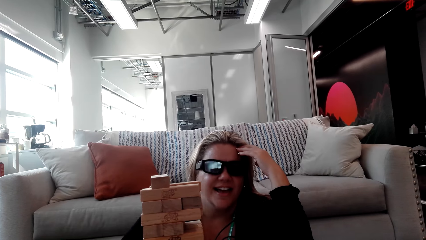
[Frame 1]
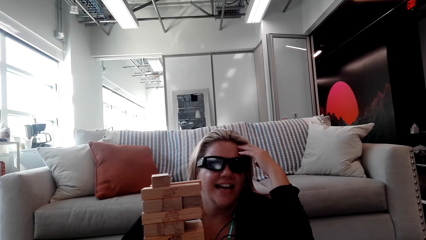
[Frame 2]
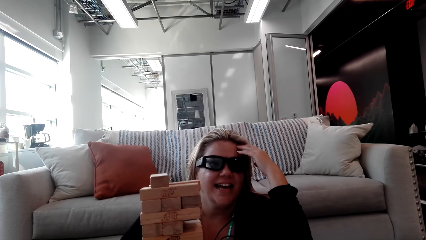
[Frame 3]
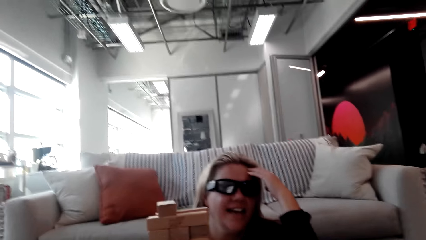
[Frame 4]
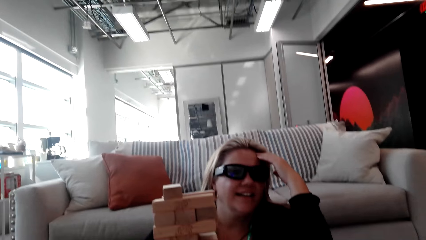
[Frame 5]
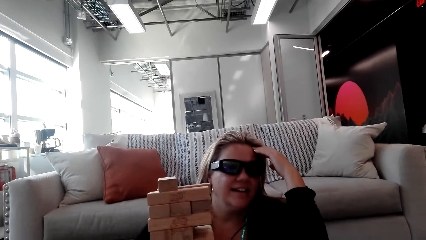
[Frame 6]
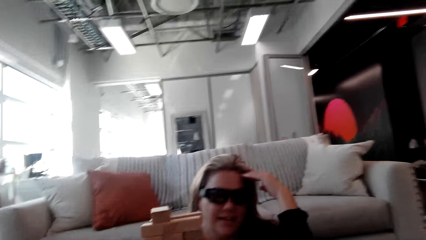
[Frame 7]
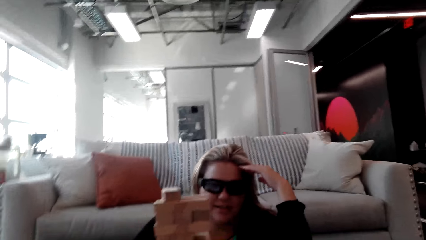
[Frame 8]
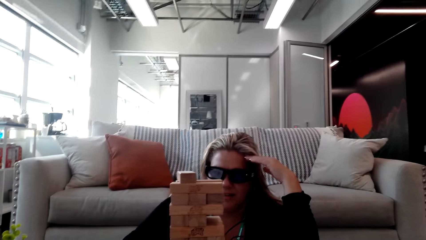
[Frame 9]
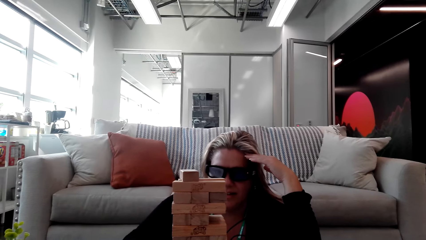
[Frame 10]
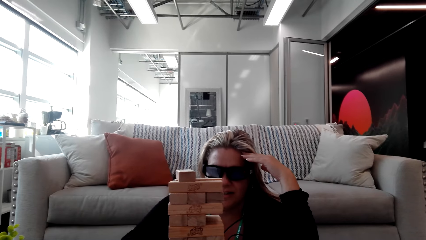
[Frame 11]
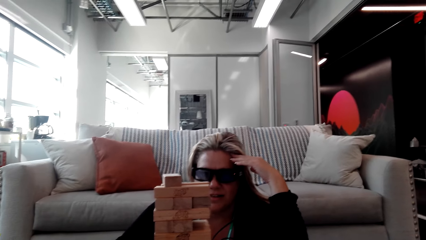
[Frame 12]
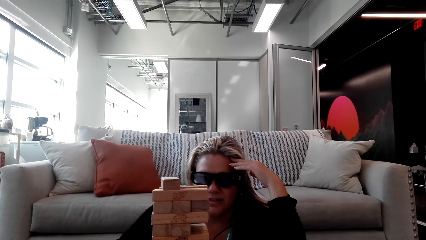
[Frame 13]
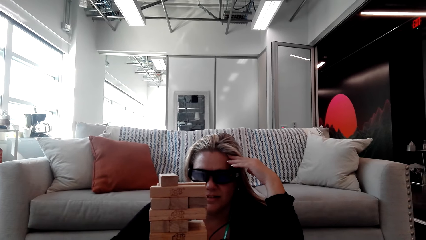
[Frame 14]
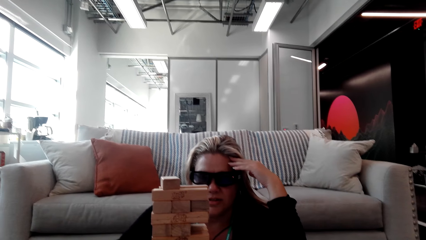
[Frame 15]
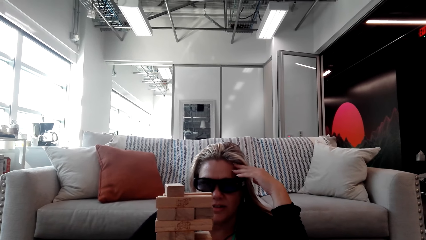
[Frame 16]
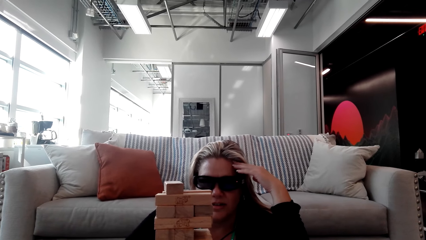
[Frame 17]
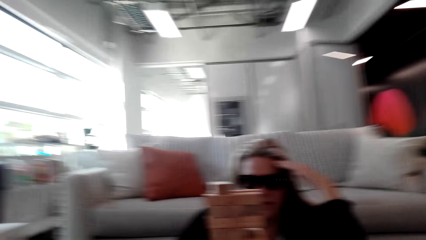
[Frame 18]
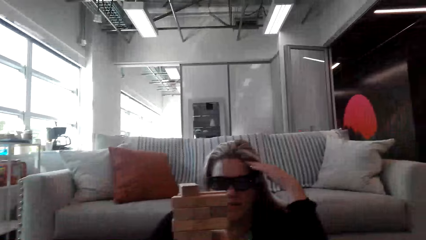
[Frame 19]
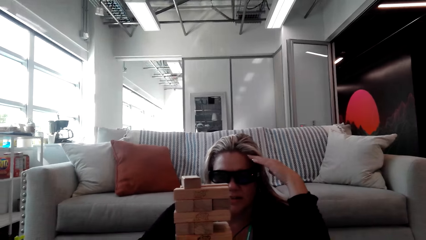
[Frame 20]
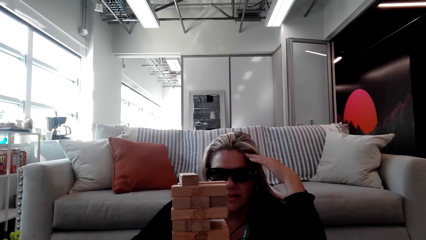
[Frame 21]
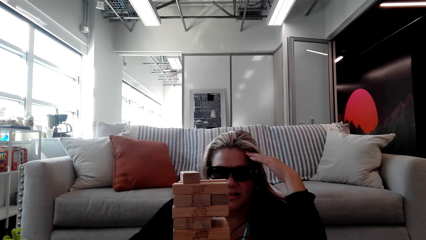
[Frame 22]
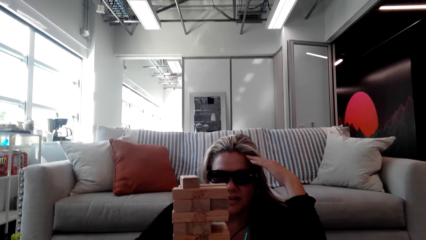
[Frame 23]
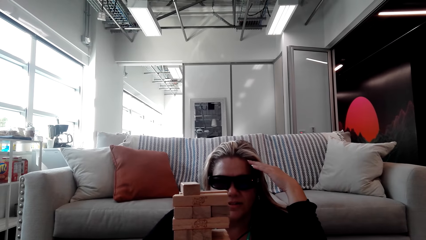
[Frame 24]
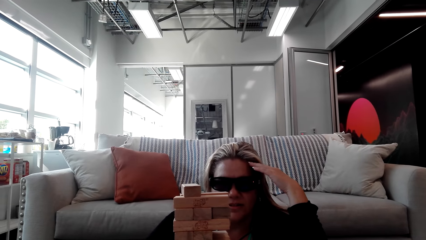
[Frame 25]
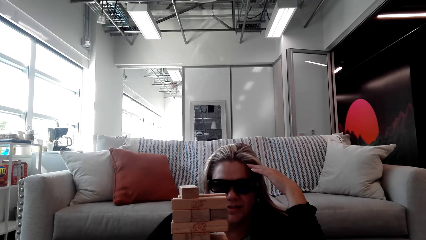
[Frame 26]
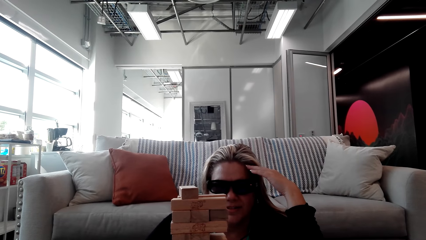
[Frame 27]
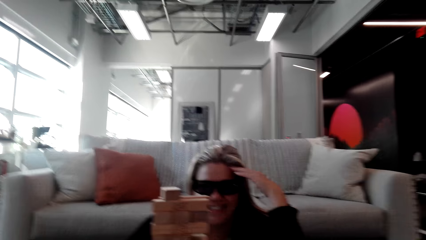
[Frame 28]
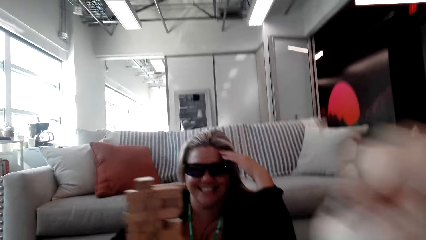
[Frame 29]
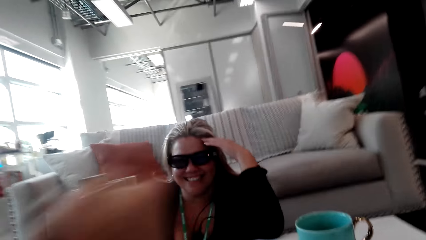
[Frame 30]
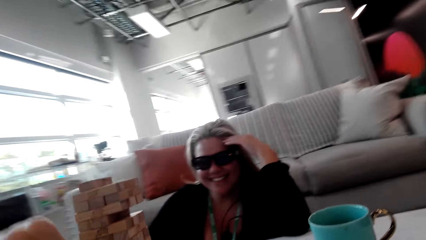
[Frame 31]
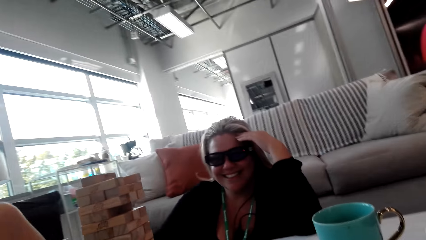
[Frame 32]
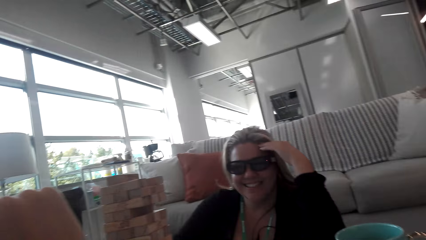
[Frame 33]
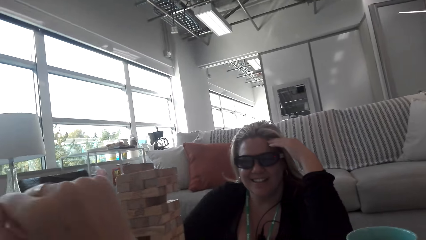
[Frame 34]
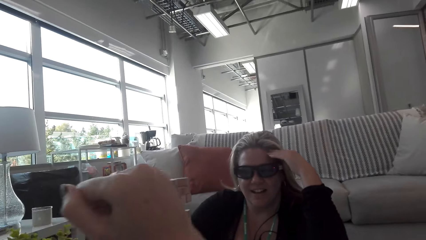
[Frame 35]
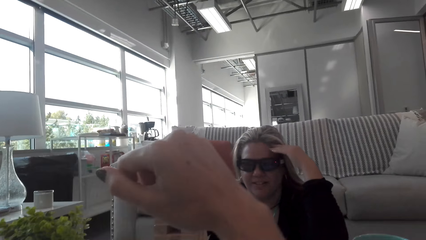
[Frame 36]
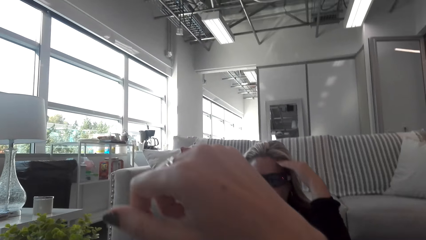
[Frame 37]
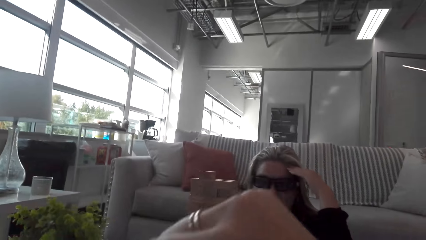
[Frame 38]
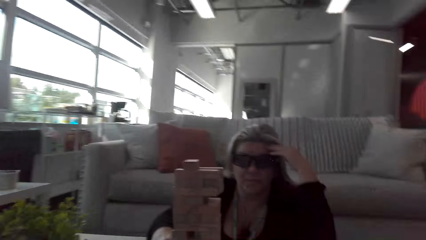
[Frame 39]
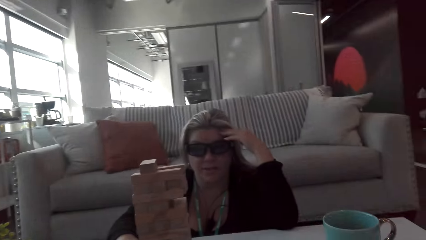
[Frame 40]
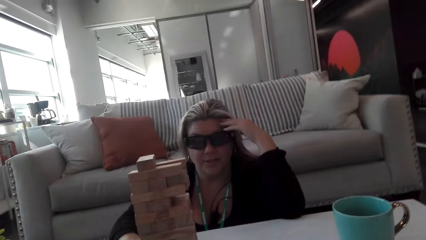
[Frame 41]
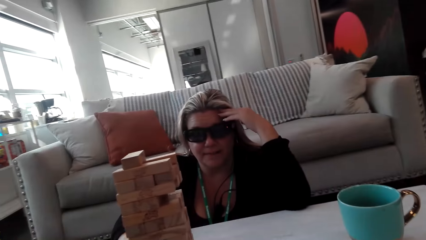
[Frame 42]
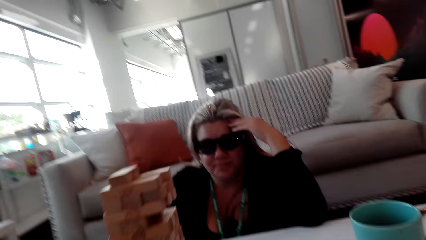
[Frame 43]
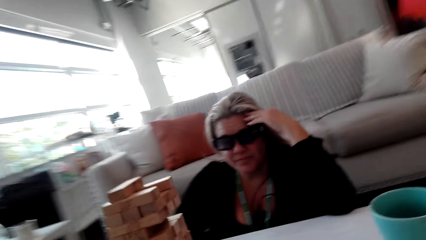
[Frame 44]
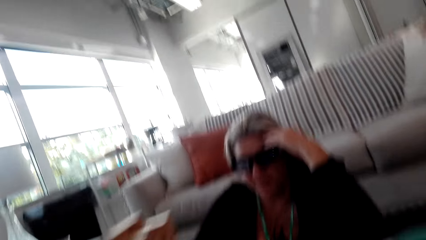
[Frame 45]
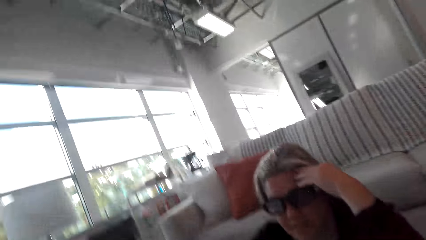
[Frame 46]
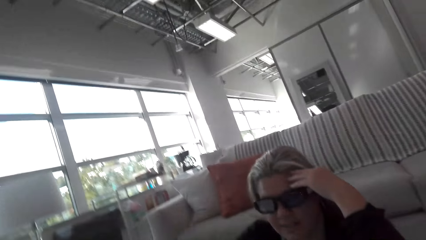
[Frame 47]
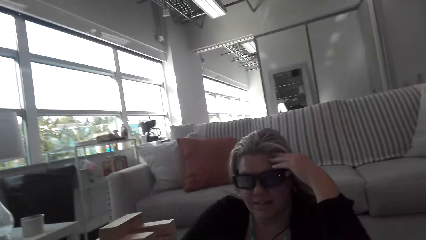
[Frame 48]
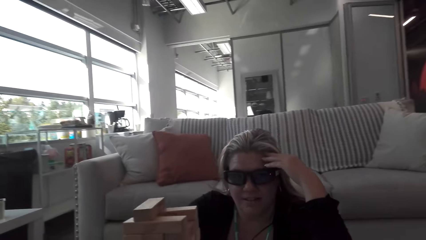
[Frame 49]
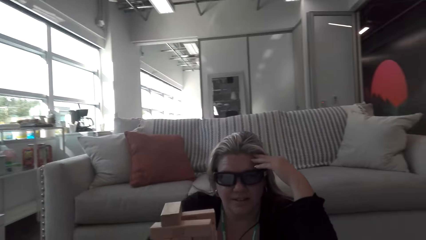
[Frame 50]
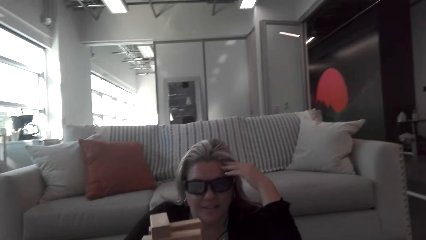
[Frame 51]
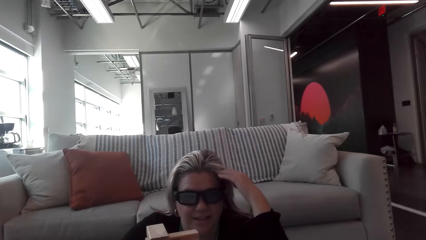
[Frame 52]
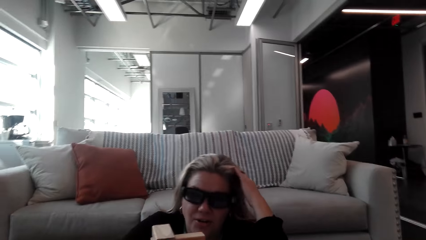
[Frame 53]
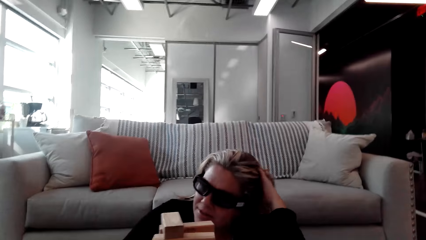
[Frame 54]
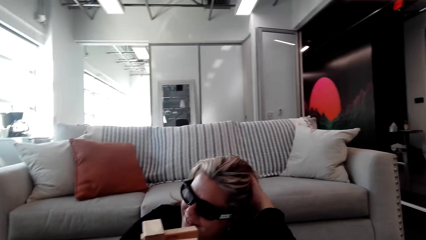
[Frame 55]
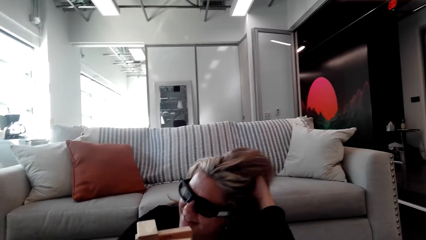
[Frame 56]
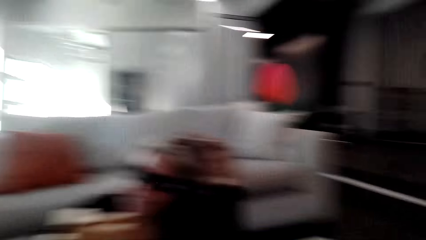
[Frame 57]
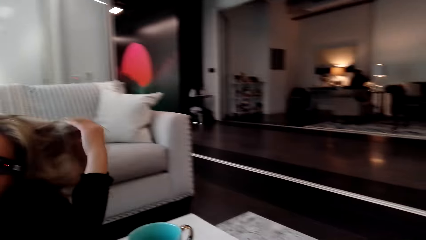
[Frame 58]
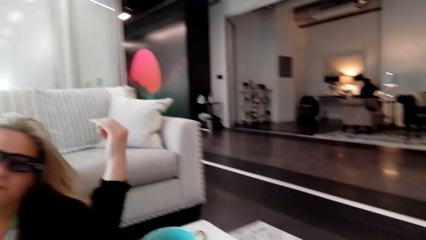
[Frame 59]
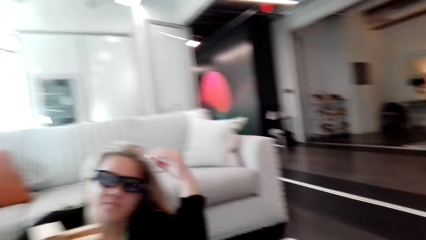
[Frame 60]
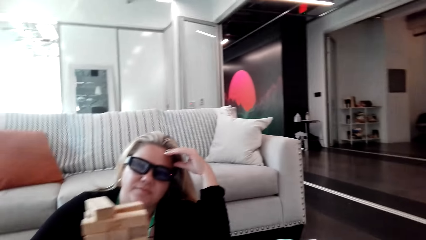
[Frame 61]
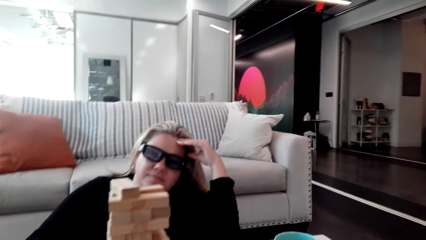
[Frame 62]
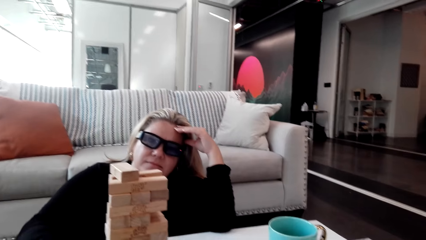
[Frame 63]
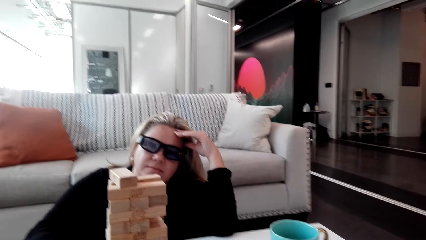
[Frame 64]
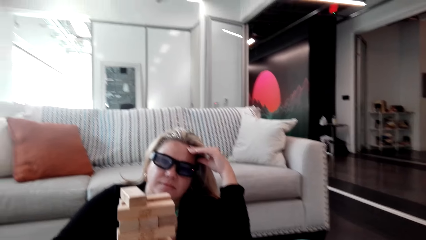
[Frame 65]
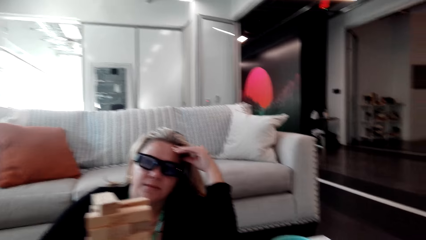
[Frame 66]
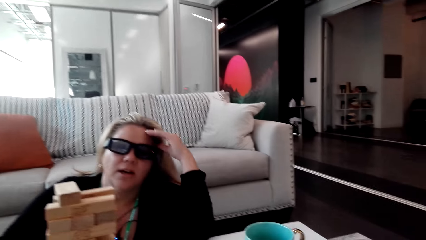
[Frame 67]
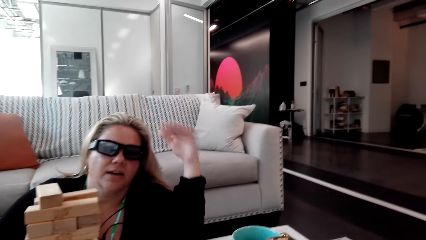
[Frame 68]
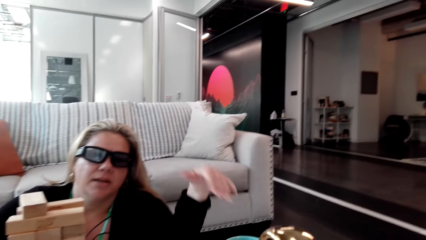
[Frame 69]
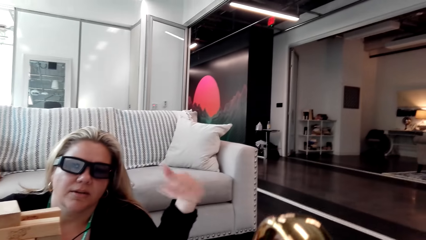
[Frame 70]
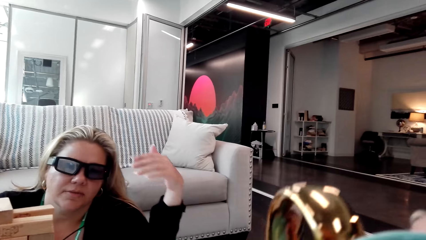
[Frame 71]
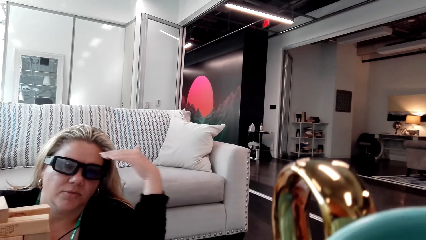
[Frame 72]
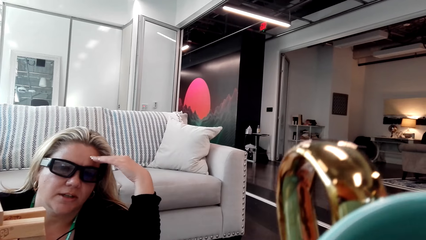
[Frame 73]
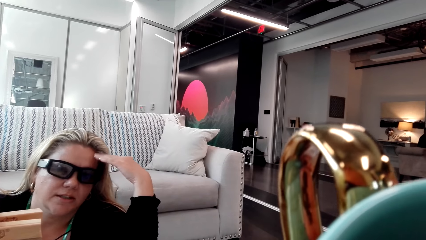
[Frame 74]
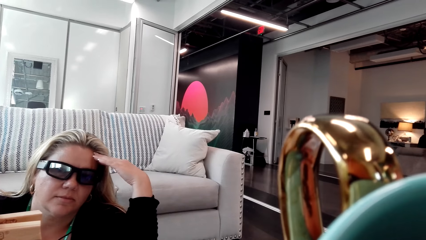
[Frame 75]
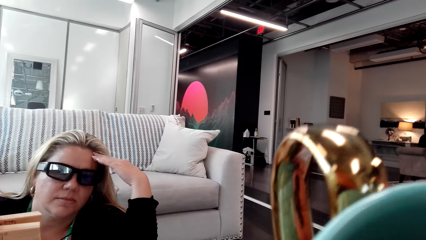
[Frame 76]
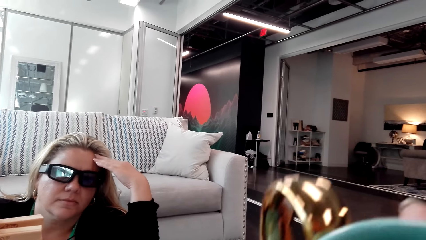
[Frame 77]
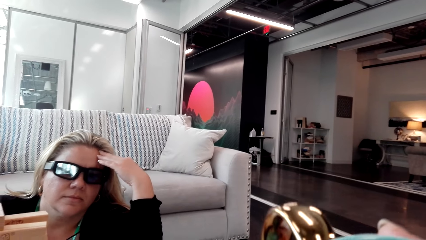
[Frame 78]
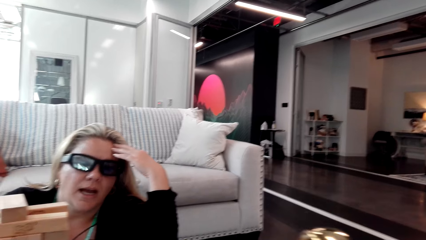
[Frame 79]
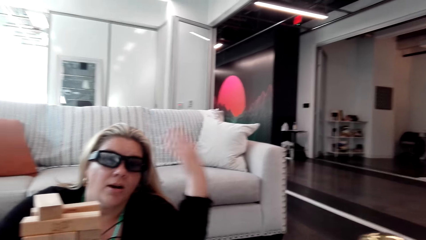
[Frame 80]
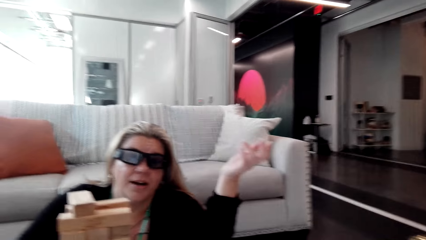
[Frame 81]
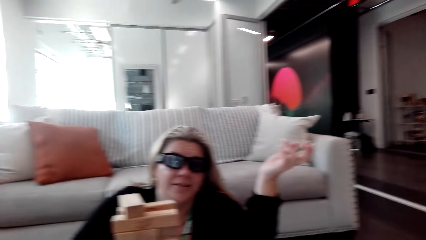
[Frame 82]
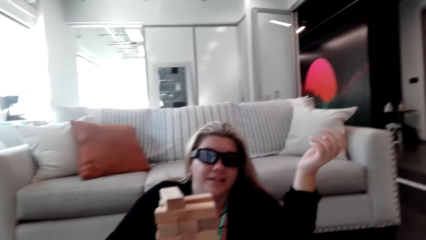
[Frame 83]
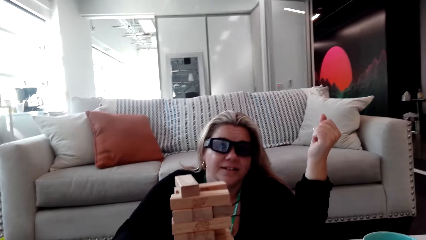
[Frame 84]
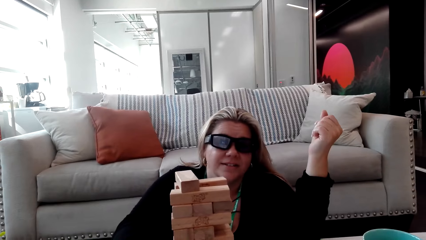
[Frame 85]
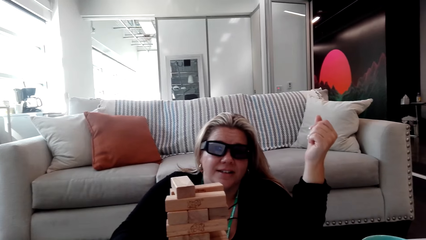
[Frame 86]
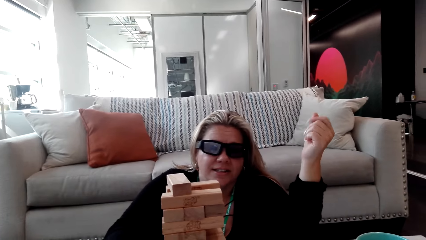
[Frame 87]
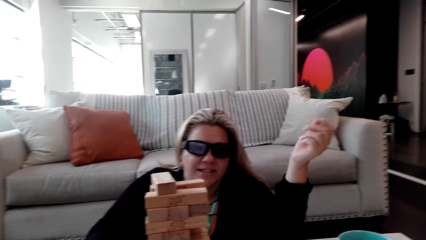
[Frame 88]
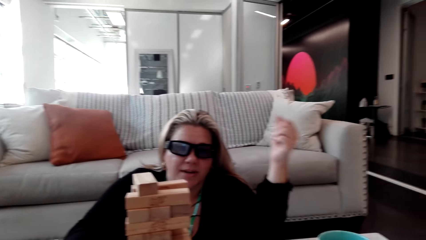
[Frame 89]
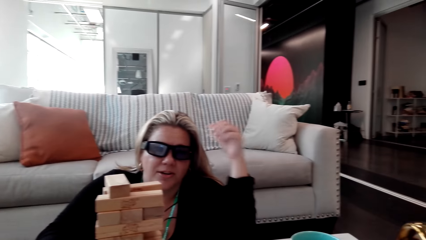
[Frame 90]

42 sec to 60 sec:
A woman talks to the camera wearer. The camera wearer touches her forehead. She talks to the woman. She moves the hand. The woman talks to the camera wearer. The camera wearer talks to the woman. The woman touches the hair. The camera wearer talks to the woman. The woman talks to the camera wearer. The camera wearer drinks the coffee. The woman talks to the camera wearer.
